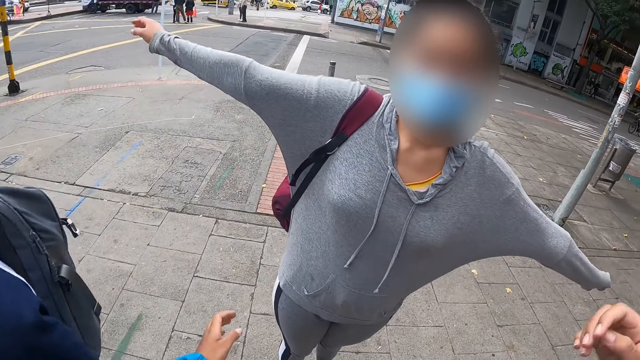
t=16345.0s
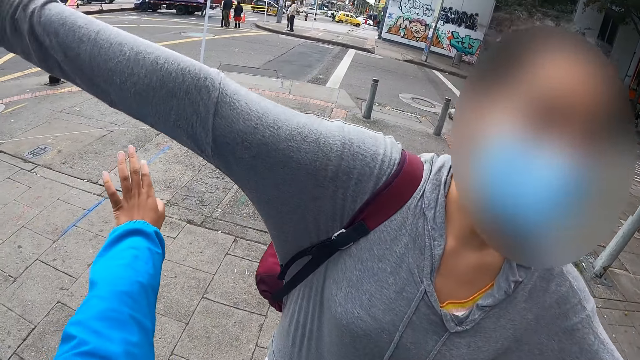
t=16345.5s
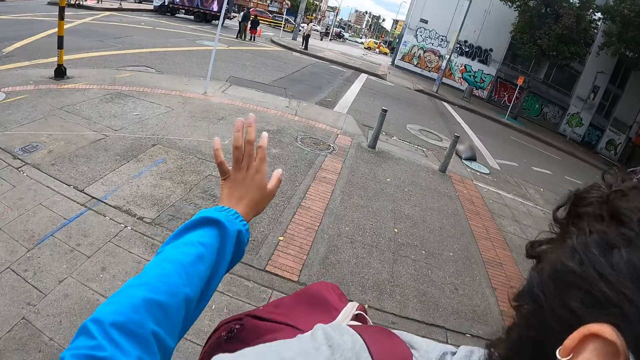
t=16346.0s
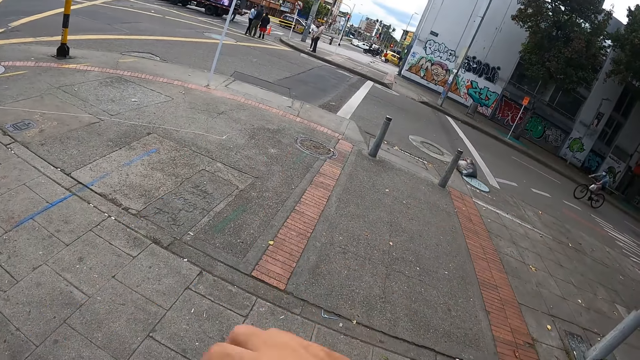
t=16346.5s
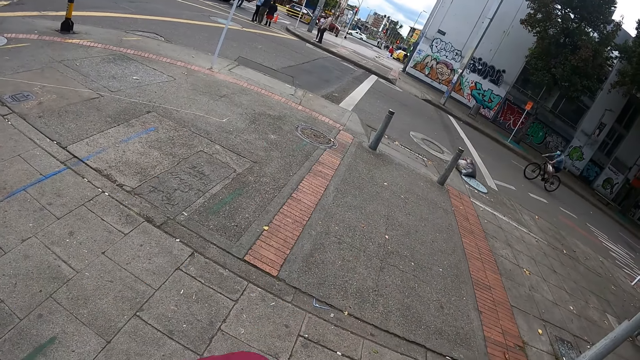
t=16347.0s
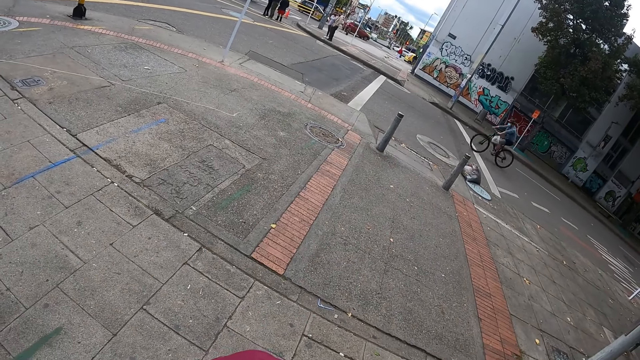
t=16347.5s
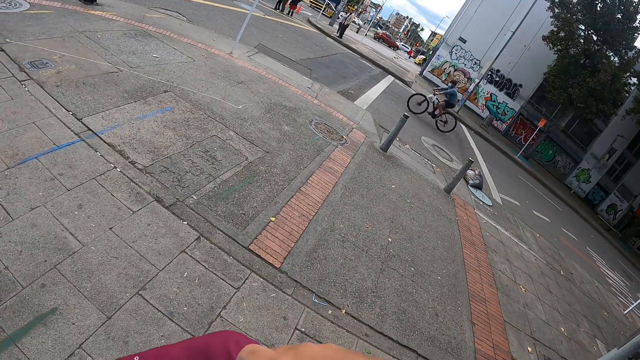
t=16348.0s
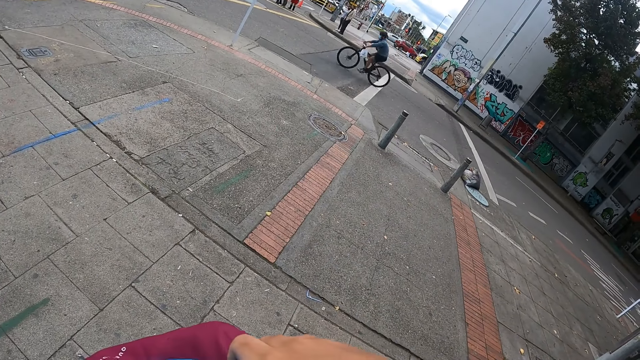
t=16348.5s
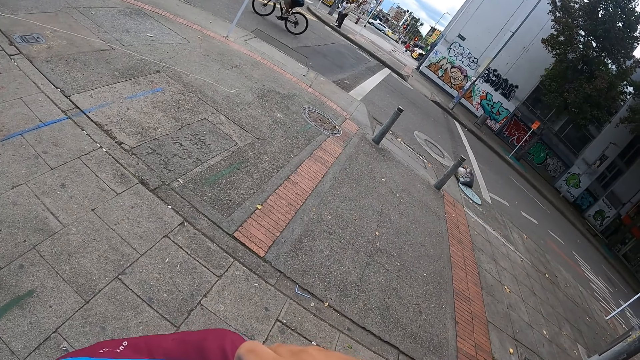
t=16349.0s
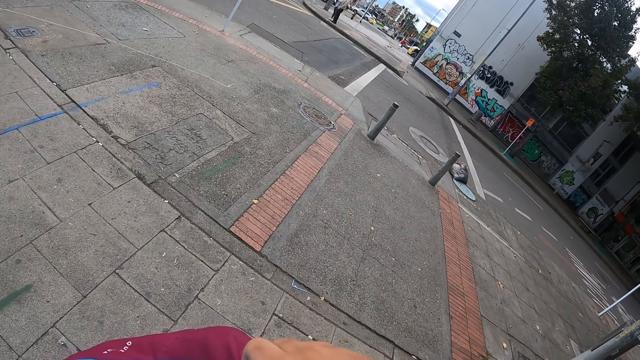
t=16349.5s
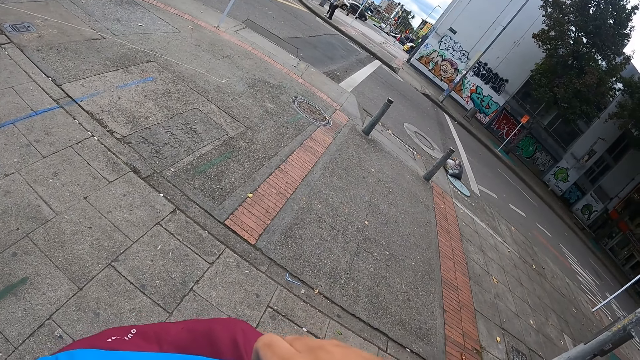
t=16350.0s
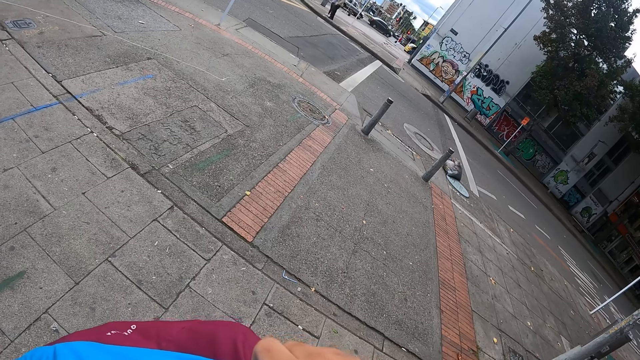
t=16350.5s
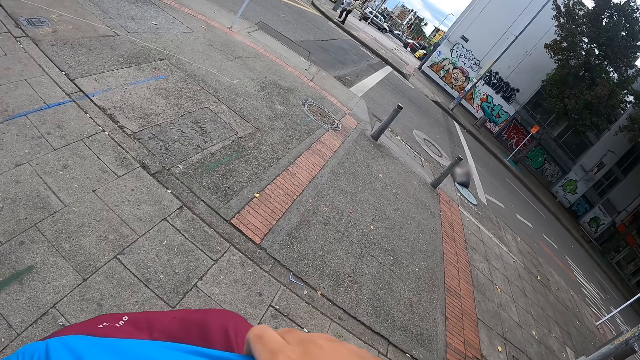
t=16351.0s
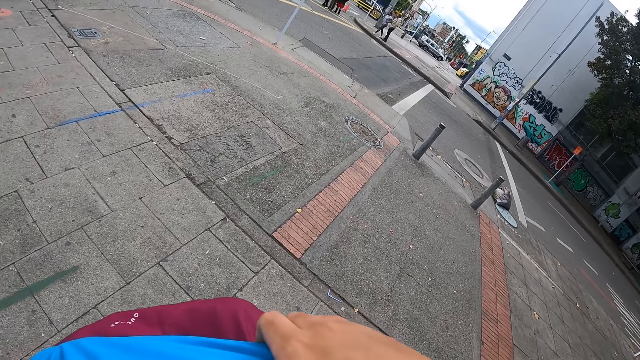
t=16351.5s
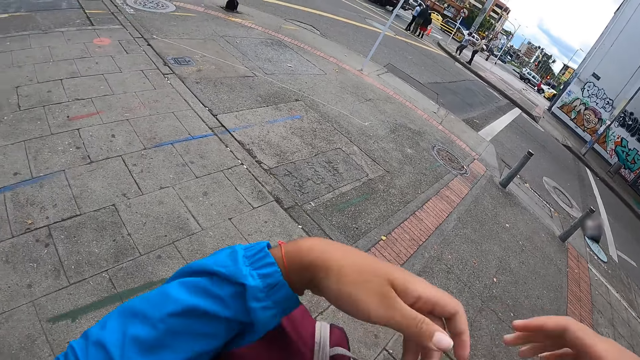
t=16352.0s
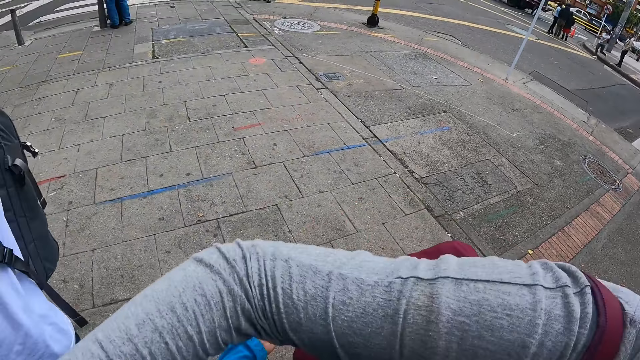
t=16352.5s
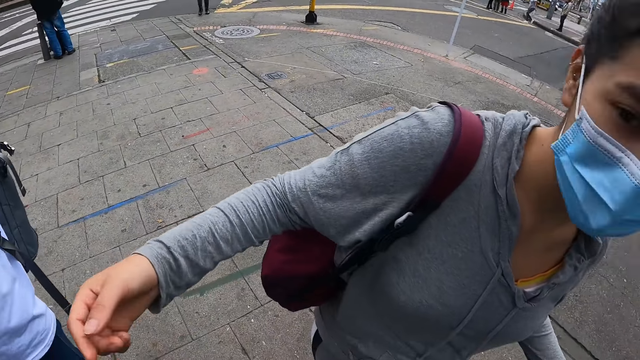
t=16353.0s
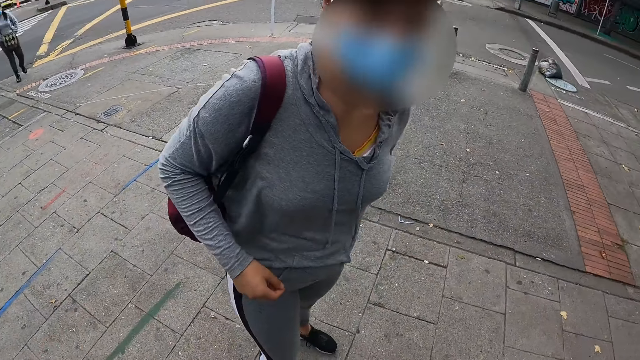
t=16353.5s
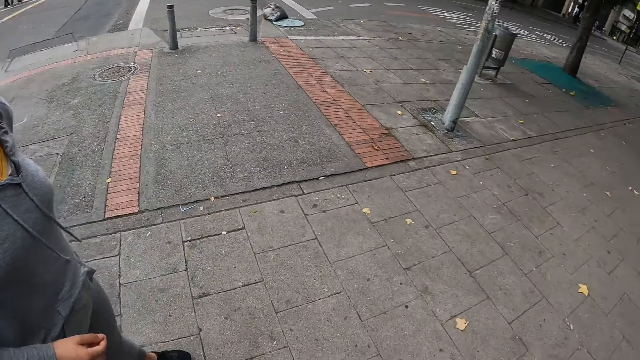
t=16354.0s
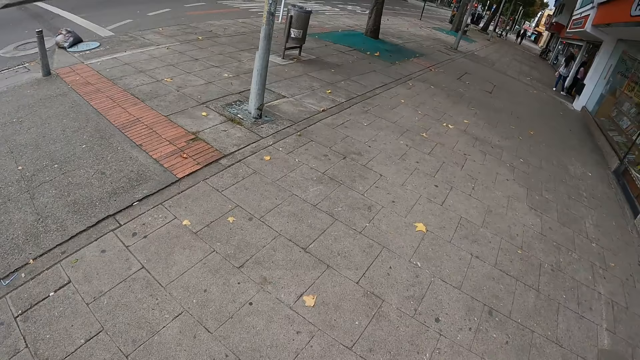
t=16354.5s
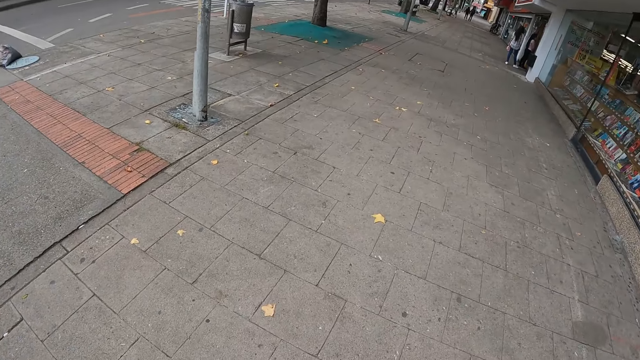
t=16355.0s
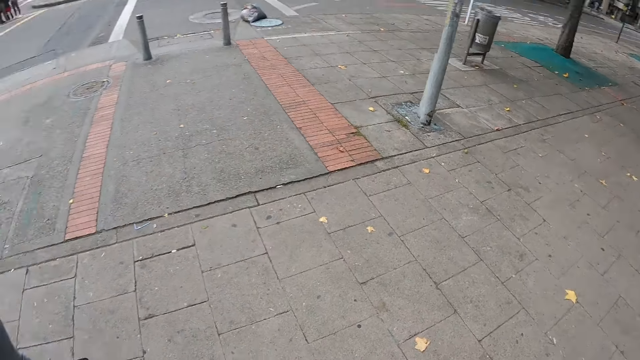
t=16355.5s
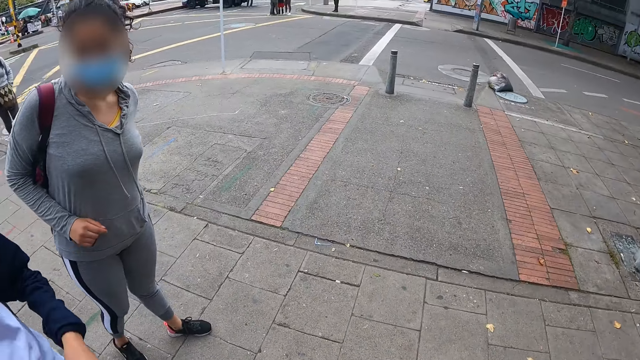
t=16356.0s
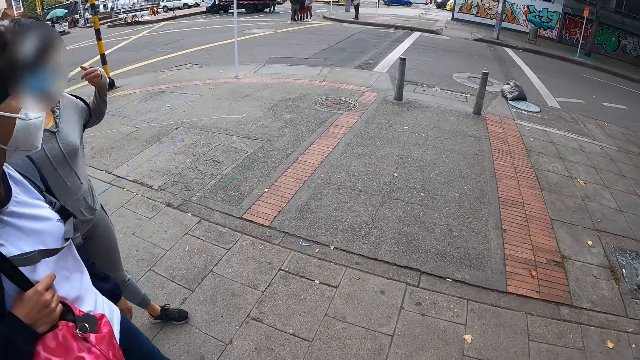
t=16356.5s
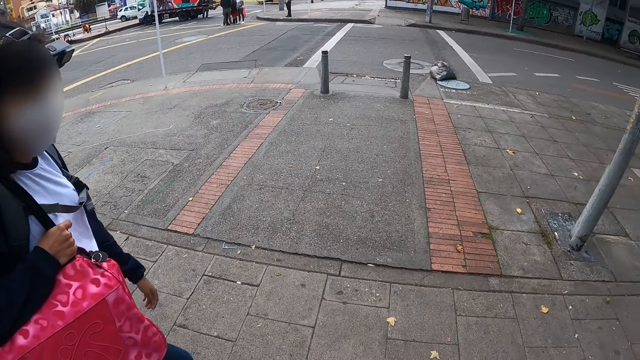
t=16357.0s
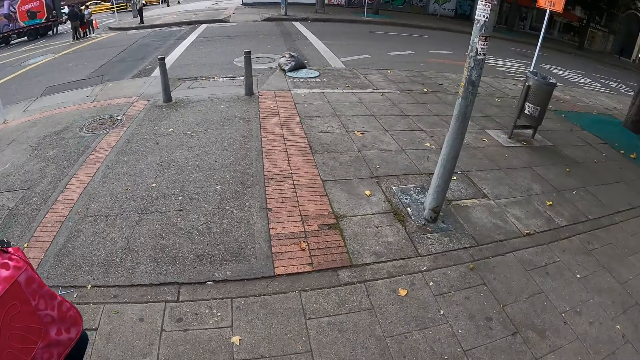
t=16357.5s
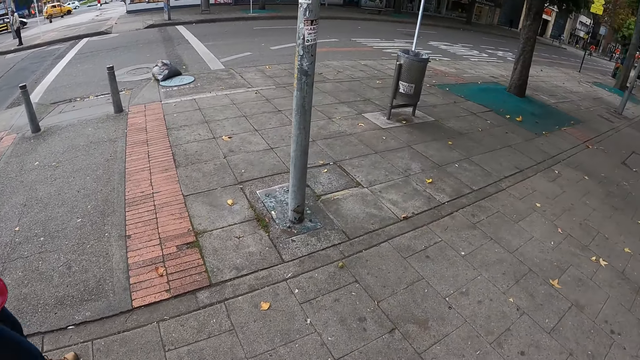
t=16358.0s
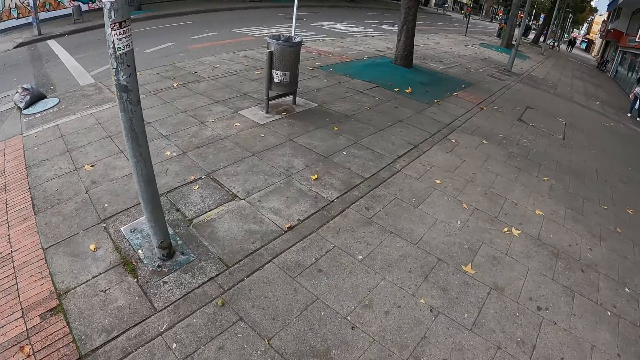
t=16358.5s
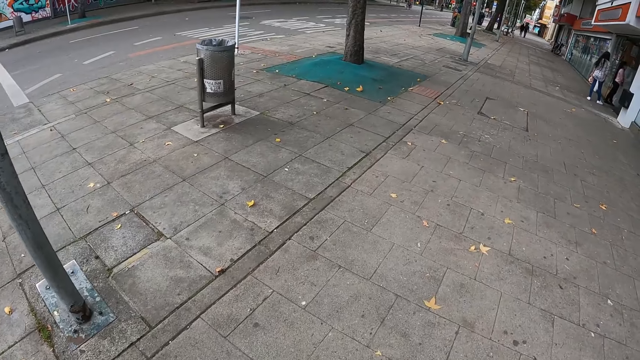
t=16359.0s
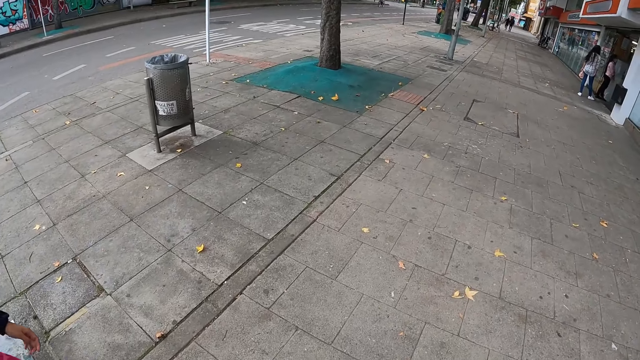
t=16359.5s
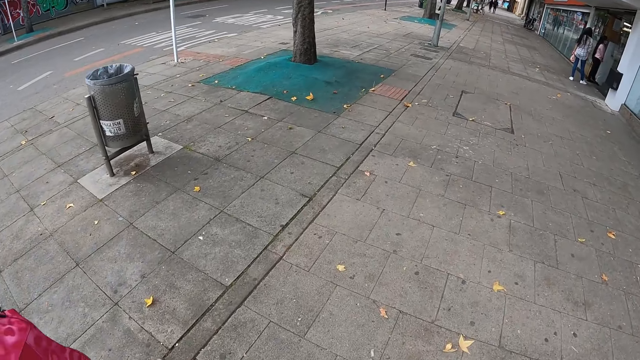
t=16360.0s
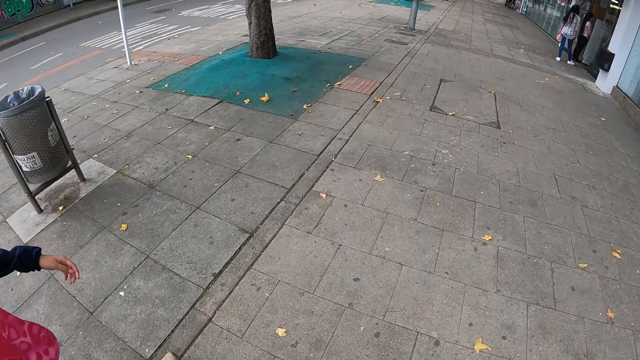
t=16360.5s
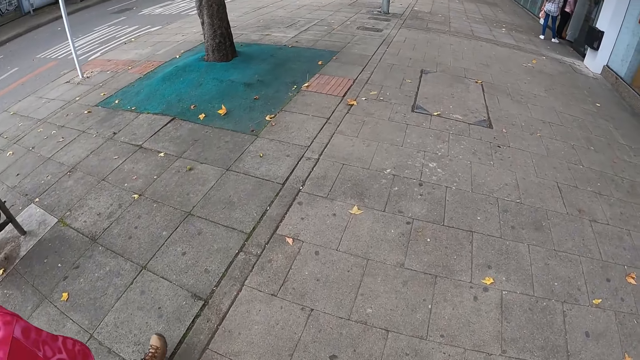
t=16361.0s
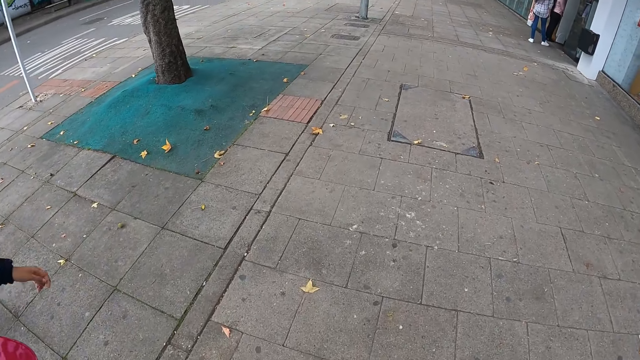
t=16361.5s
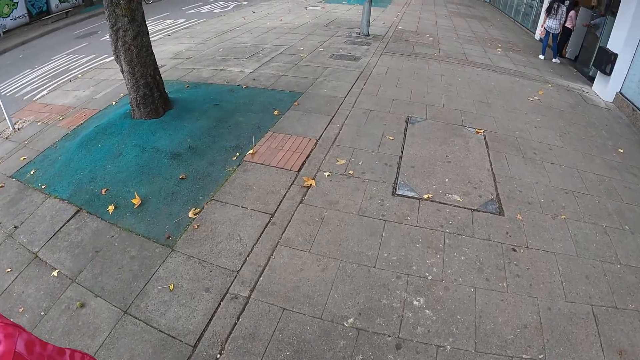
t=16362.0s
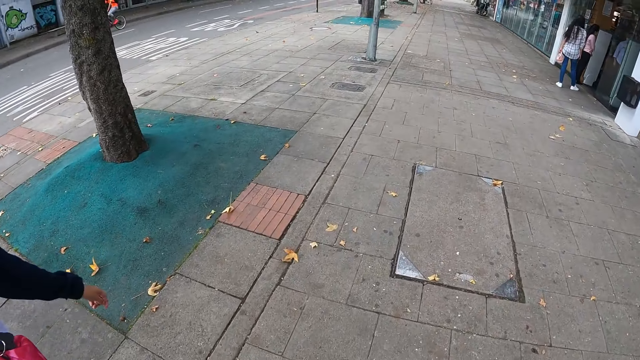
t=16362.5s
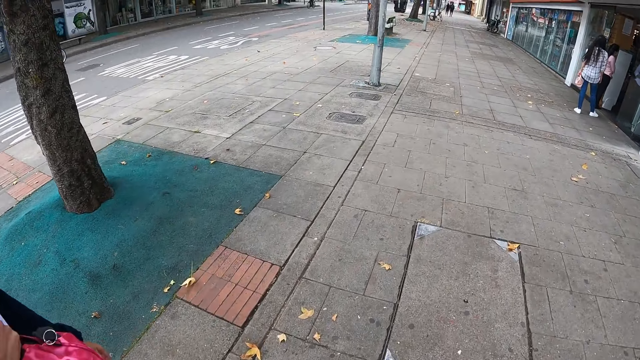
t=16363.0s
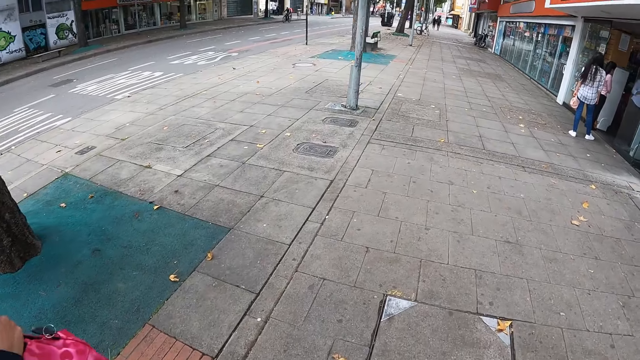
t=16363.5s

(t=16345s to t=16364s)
The camera wearer hugs the woman with both arms. The woman adjusts her left bag strap with her left arm. The camera wearer walks down the sidewalk with the other woman.

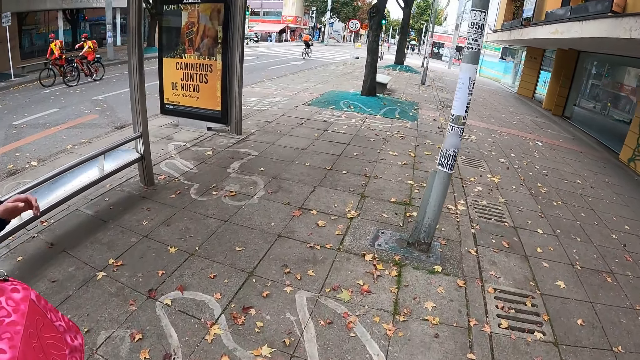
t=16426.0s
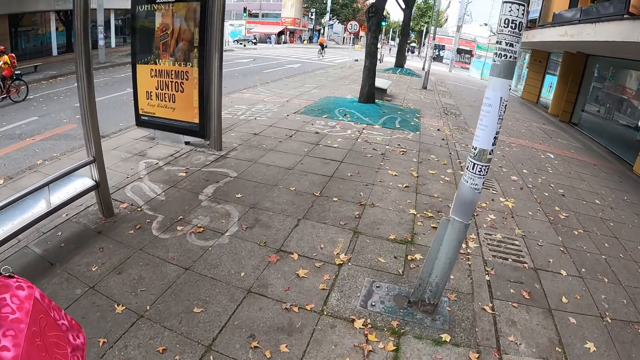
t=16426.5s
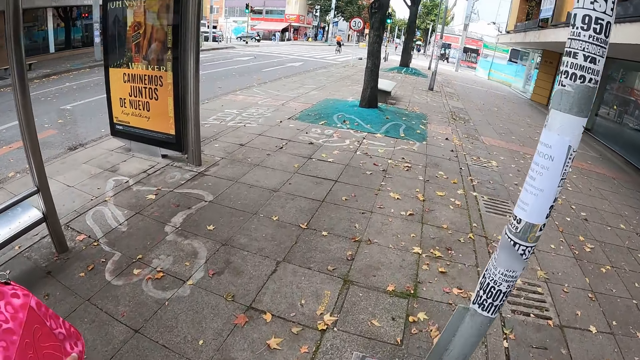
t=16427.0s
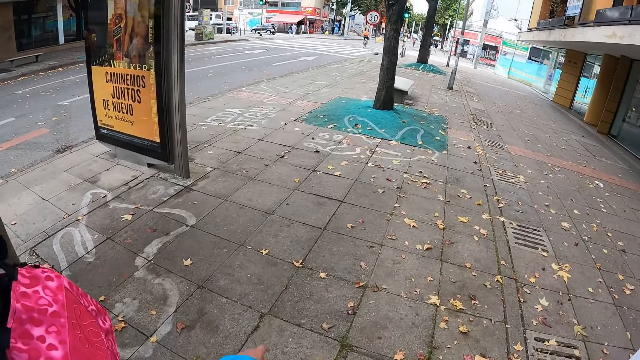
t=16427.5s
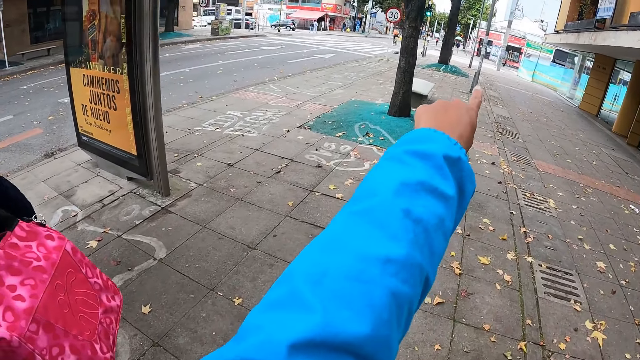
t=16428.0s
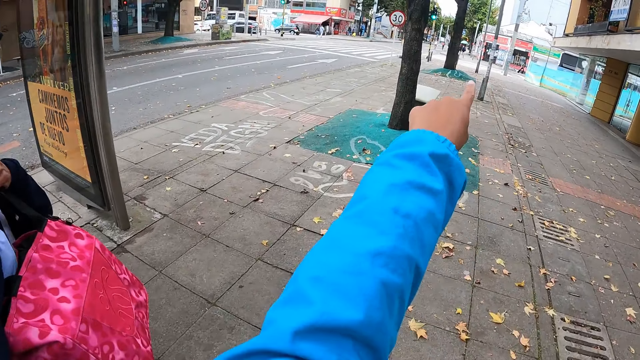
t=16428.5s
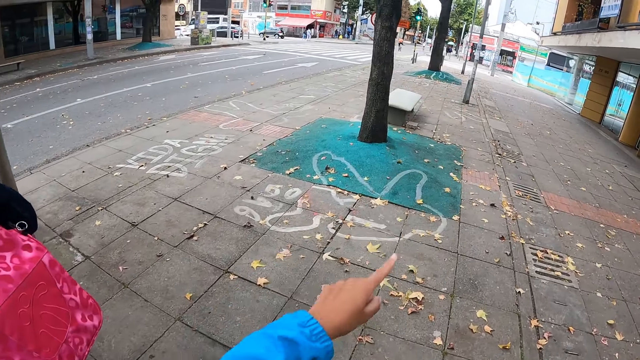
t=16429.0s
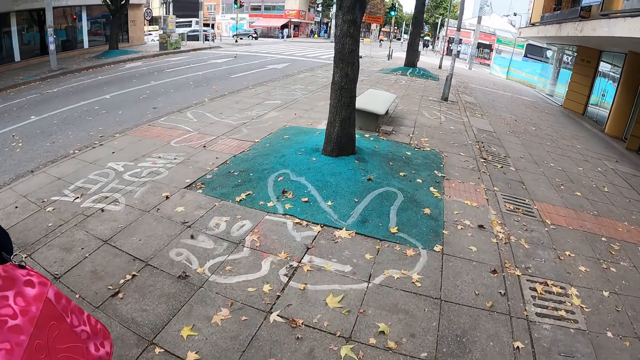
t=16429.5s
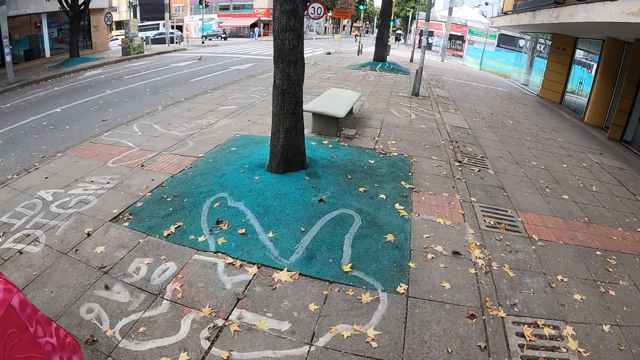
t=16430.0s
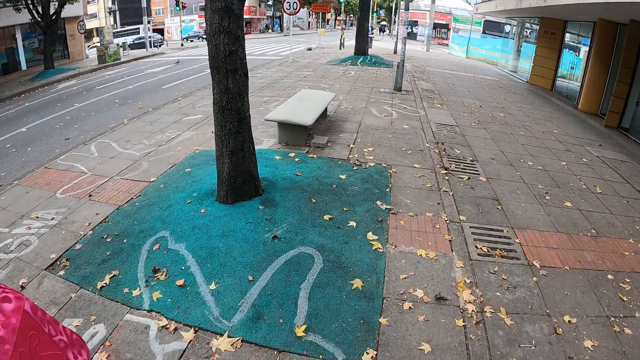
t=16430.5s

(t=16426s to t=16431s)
The camera wearer gesticulates with her left hand. She points a finger and walks.
